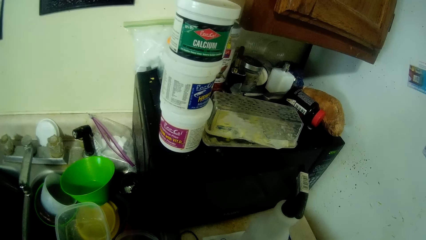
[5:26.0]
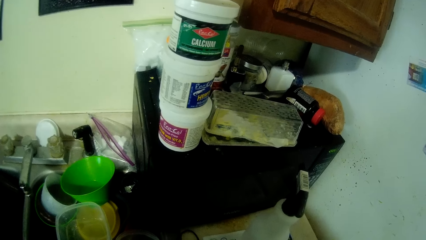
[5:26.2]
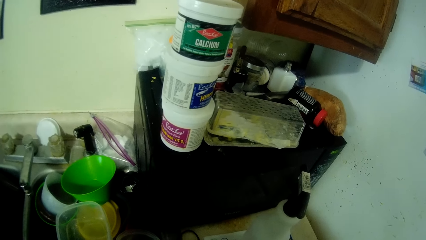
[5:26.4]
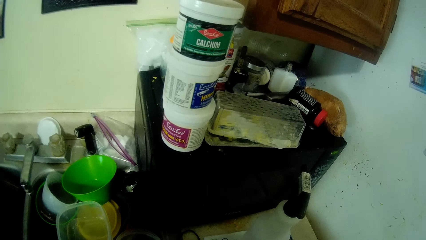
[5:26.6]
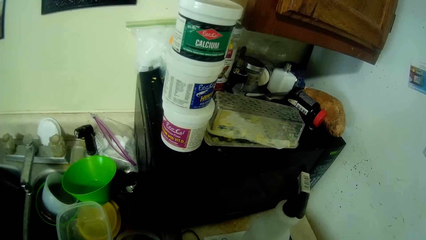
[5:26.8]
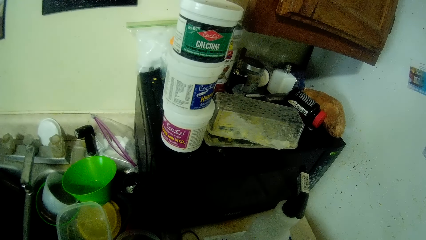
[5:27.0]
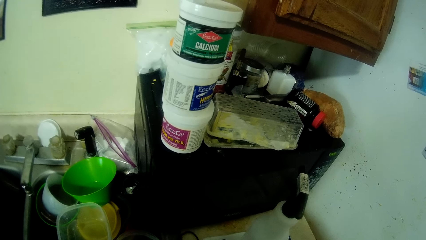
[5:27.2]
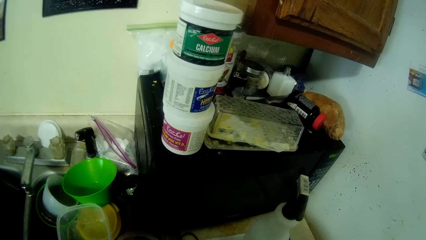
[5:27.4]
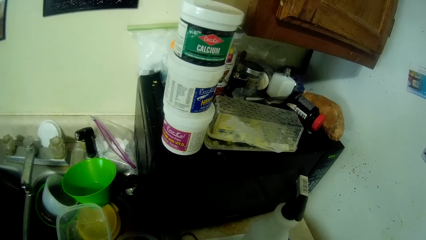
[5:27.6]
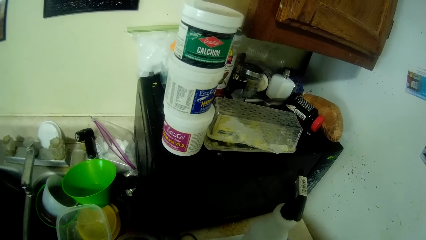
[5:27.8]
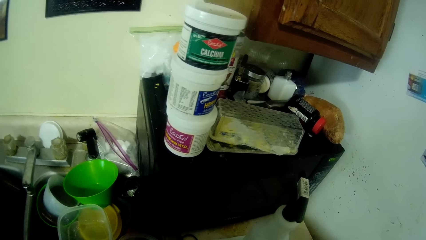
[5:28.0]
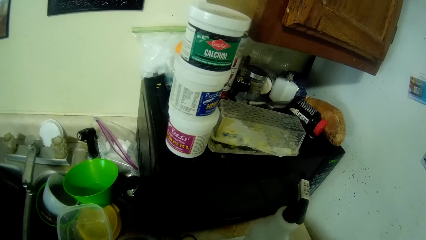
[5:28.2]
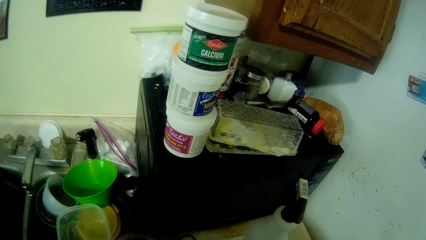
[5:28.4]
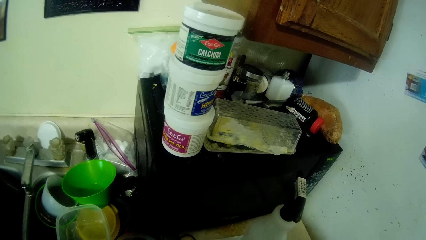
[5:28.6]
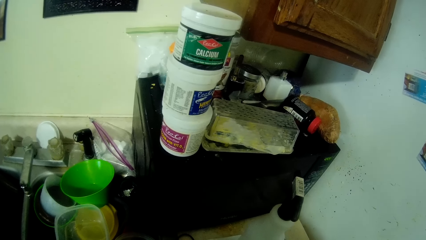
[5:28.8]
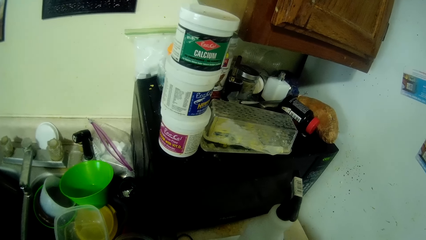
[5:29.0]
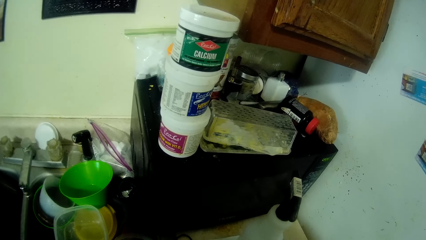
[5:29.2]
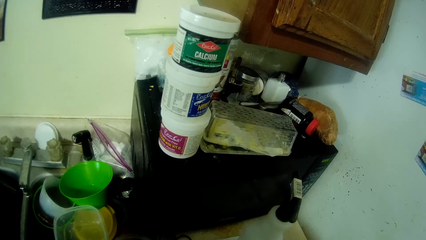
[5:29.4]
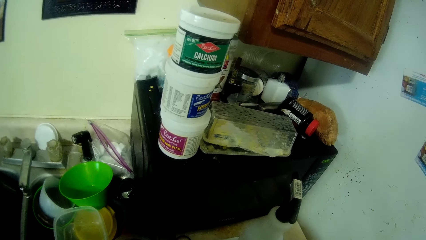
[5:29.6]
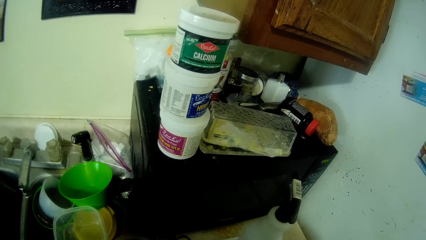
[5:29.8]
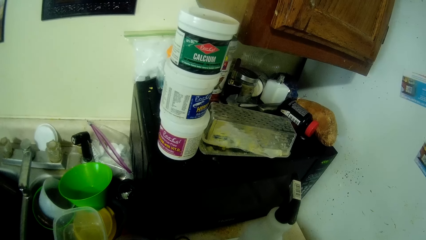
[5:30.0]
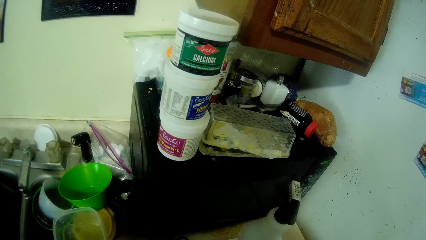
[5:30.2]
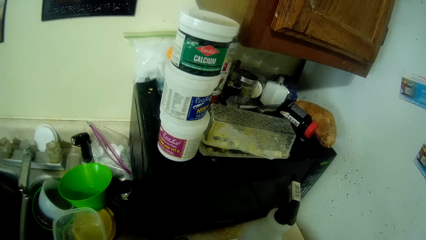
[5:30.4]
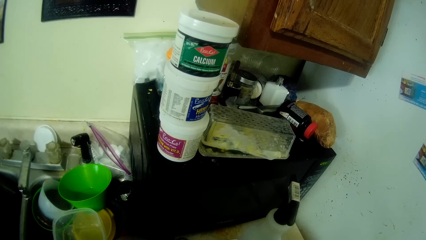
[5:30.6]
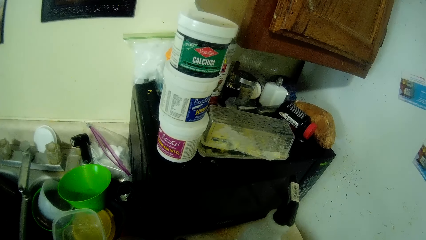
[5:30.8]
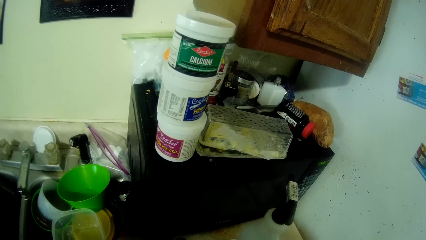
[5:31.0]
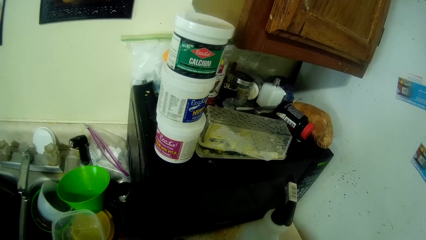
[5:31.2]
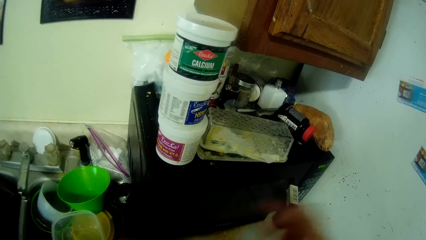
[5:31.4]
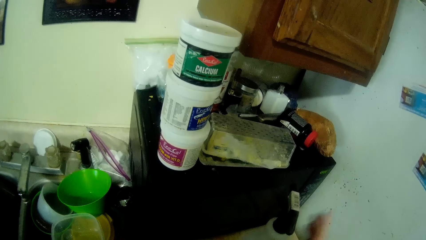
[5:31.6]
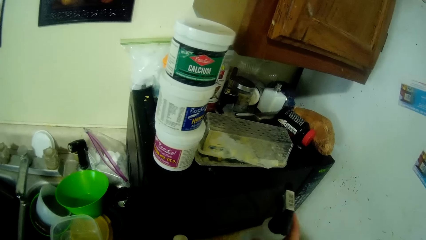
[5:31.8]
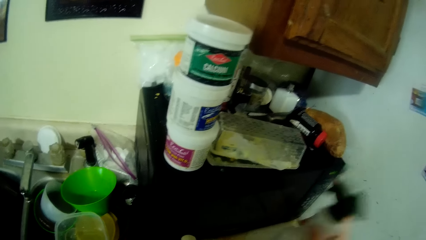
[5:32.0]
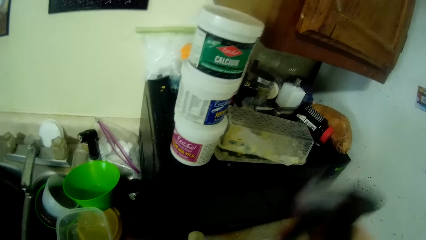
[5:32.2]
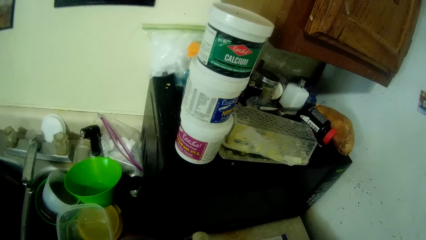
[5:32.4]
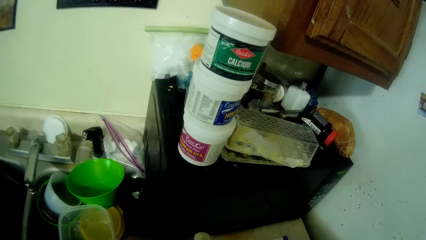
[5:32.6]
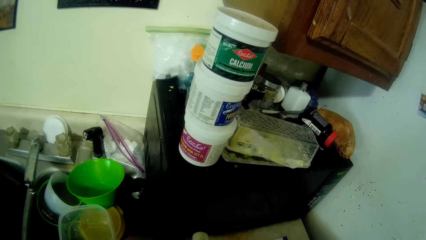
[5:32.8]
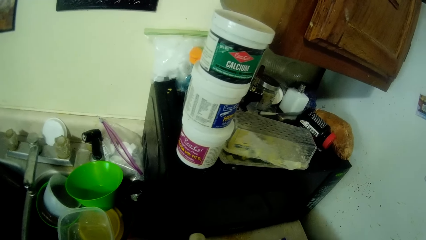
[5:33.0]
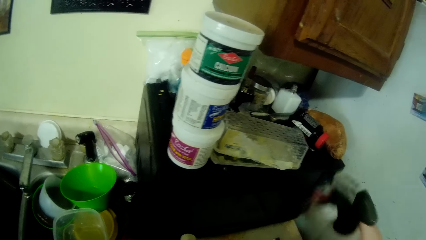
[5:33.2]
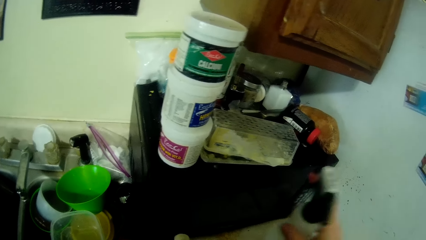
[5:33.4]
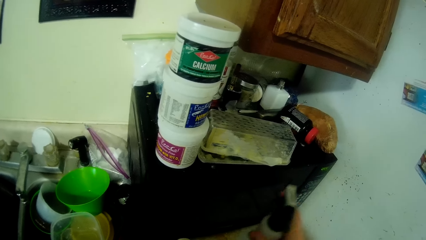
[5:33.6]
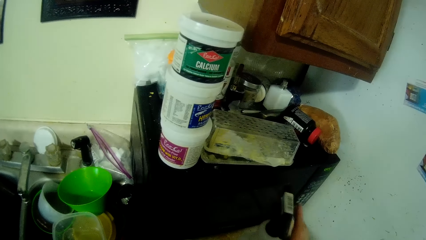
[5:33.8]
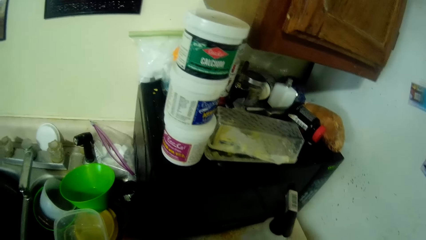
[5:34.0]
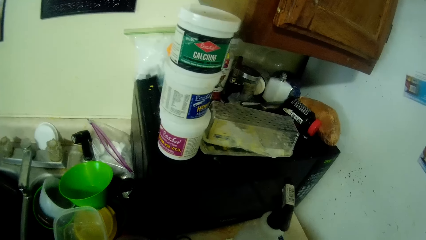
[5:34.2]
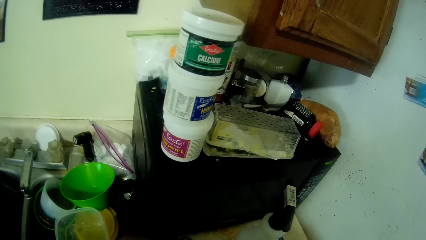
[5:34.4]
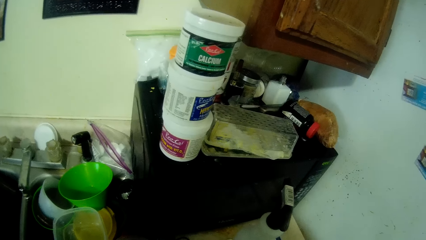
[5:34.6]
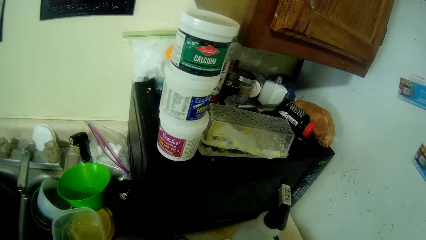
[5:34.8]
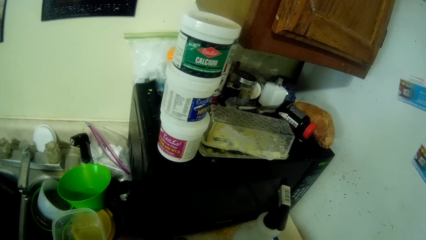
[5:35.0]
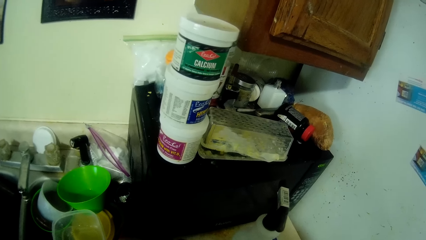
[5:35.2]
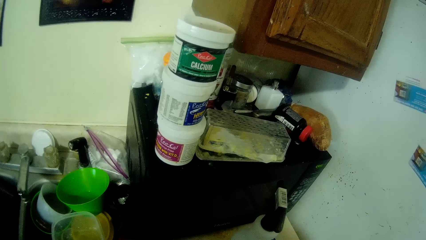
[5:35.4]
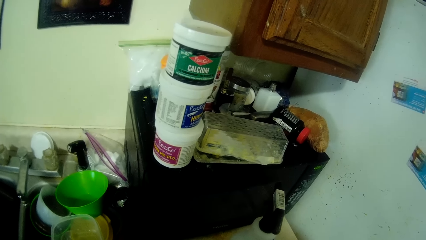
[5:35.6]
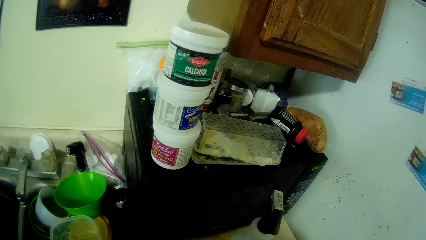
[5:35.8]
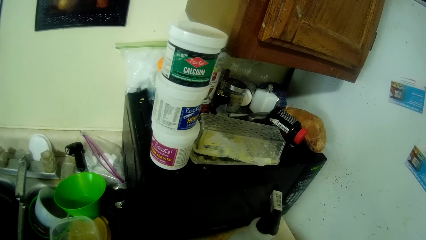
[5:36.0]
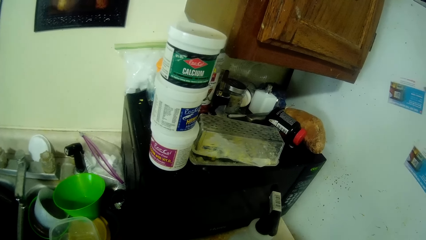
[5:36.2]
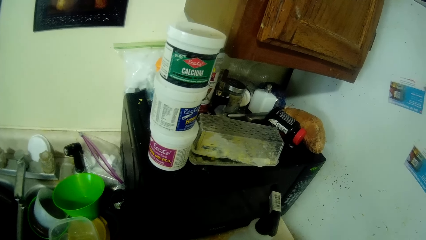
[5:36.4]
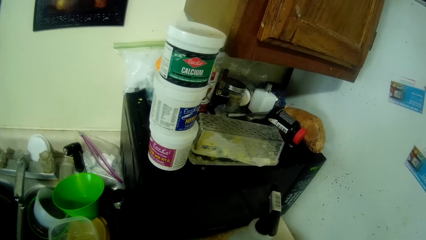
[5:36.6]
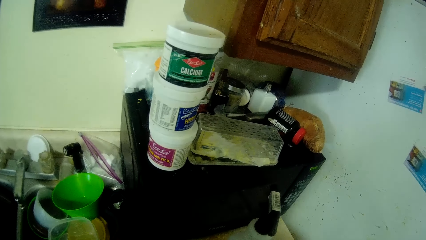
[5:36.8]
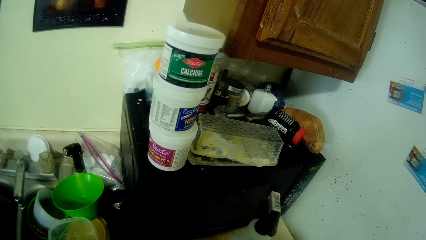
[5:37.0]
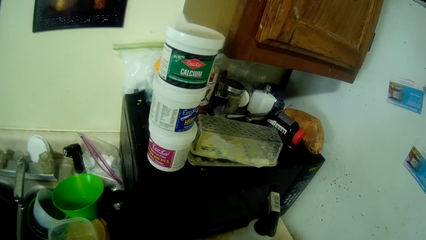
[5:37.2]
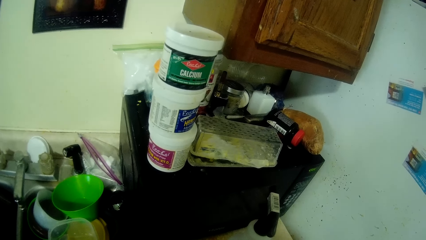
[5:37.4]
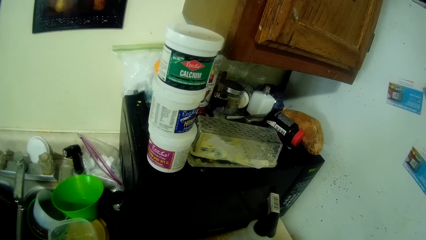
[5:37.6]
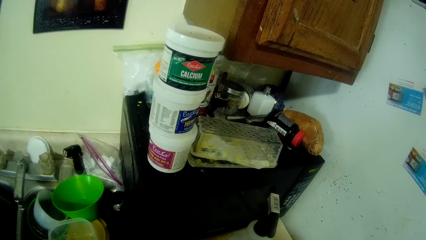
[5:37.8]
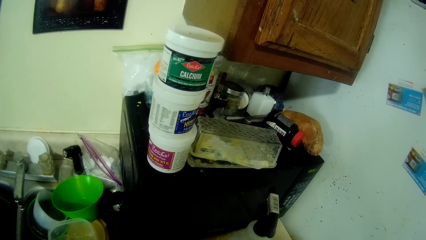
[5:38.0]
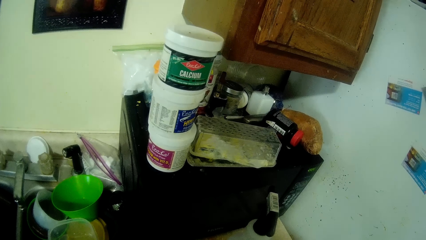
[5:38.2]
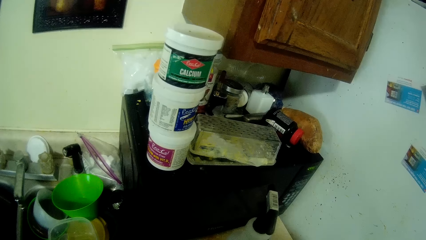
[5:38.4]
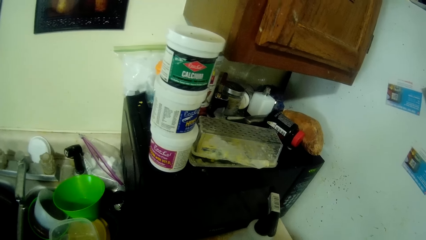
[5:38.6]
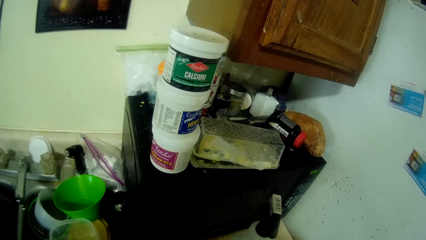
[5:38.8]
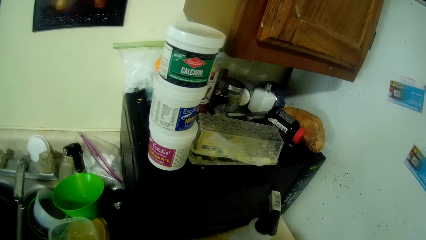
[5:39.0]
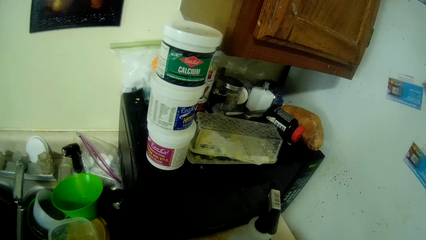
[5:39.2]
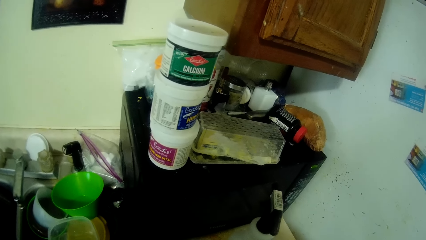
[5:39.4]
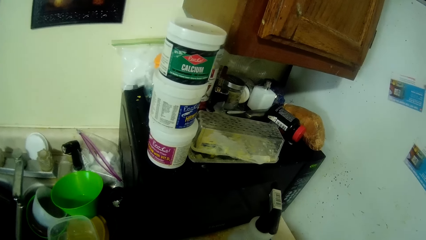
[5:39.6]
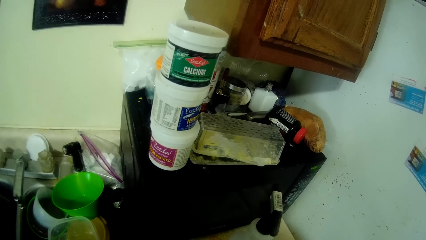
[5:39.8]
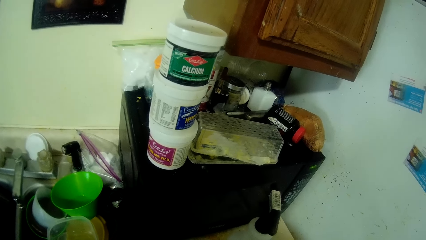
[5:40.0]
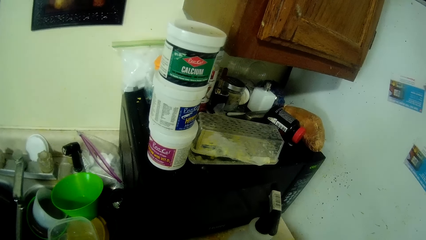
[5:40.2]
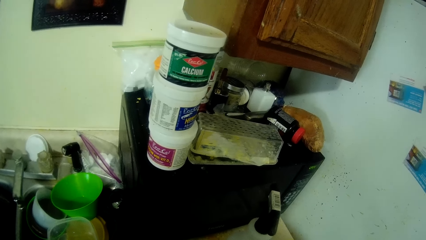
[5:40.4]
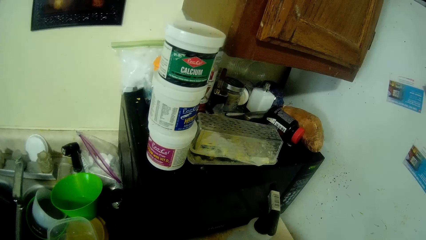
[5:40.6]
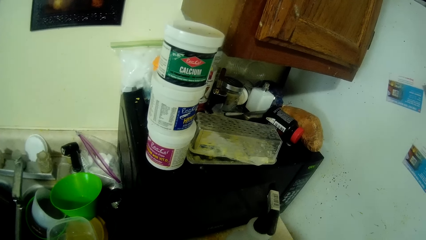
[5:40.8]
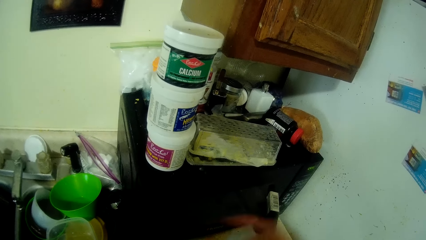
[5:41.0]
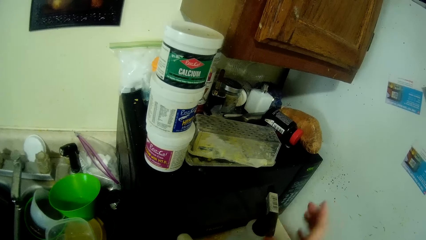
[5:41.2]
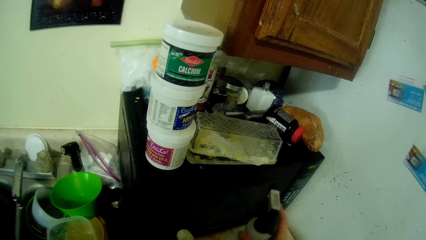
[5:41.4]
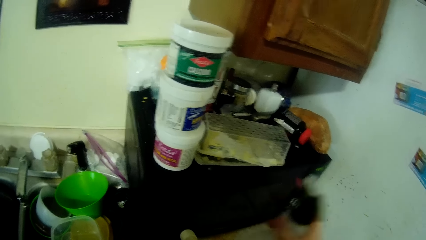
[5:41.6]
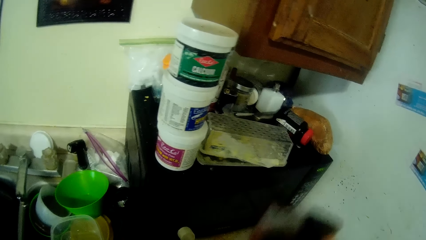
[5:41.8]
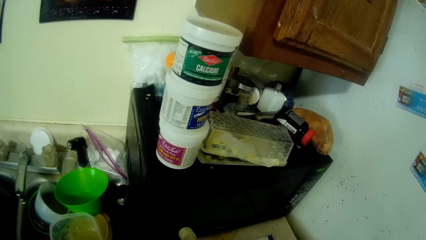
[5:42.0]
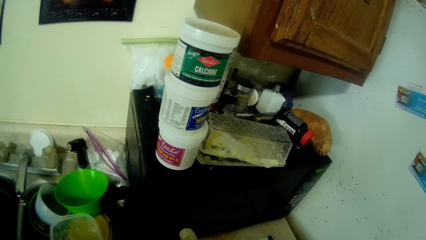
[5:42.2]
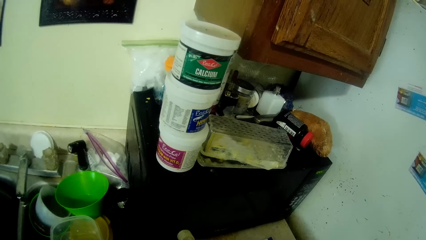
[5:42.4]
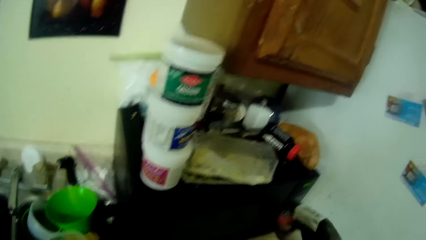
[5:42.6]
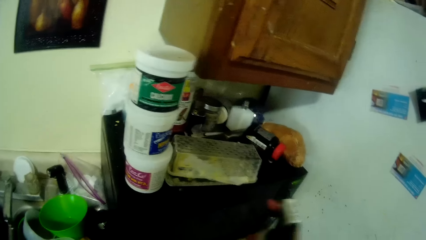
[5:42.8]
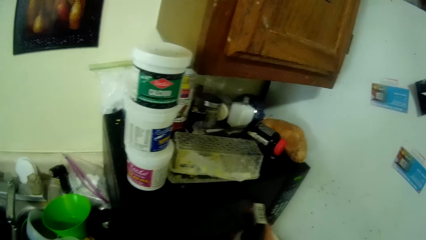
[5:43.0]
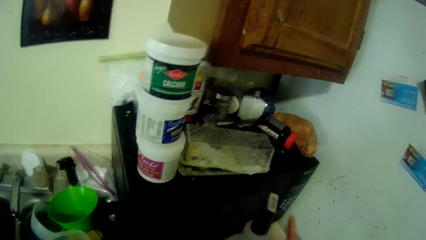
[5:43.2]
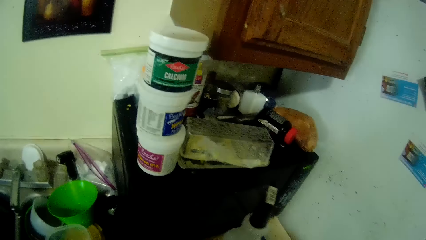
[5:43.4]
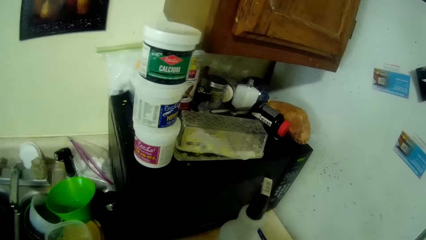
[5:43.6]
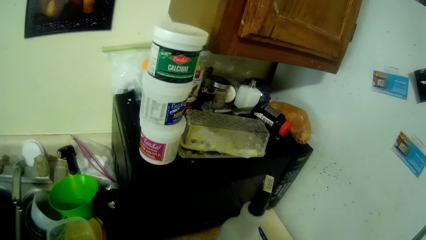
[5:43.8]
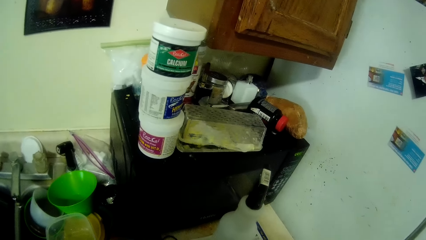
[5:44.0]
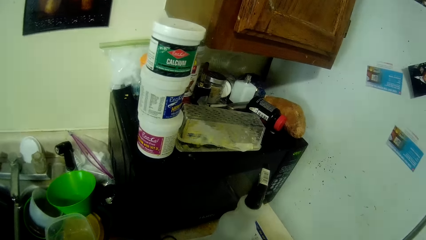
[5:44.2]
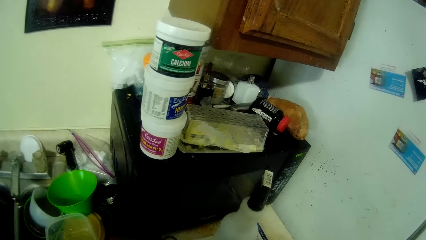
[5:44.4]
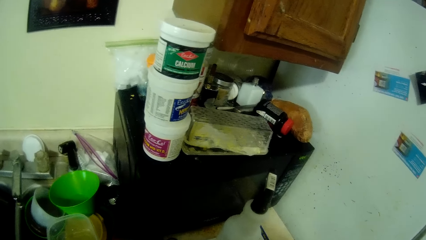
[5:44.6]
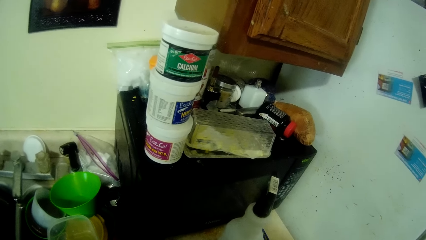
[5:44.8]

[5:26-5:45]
The camera wearer converses with a man. He picks up the spray bottle on the kitchen cabinet with his right hand. He sprays into the bottle in his left hand with the spray bottle in his right hand. He places the spray bottle on the kitchen cabinet with his right hand. He picks up the spray bottle on the kitchen cabinet with his right hand. He sprays into the bottle in his left hand with the spray bottle in his right hand. He places the spray bottle on the kitchen cabinet with his right hand. He converses with the man.
